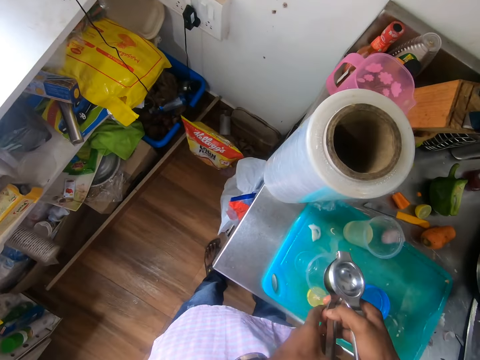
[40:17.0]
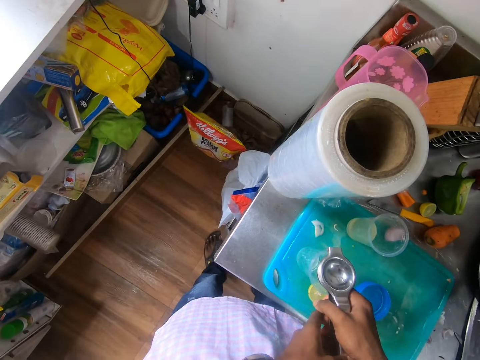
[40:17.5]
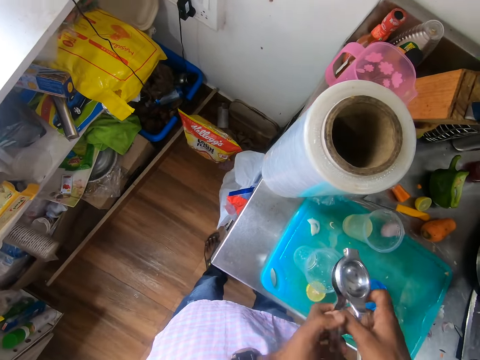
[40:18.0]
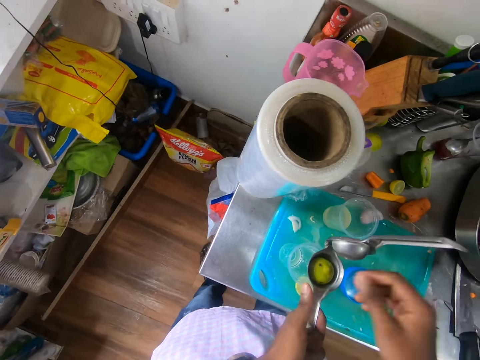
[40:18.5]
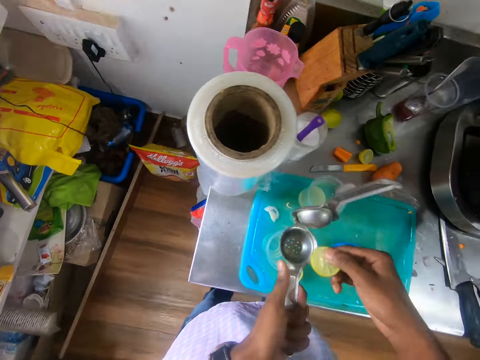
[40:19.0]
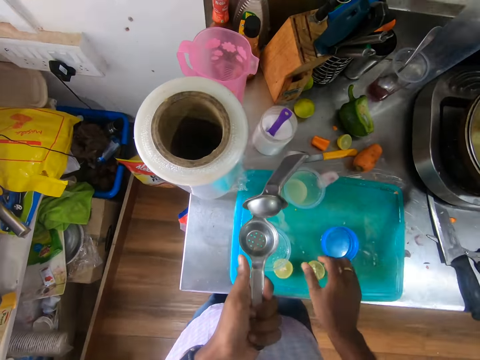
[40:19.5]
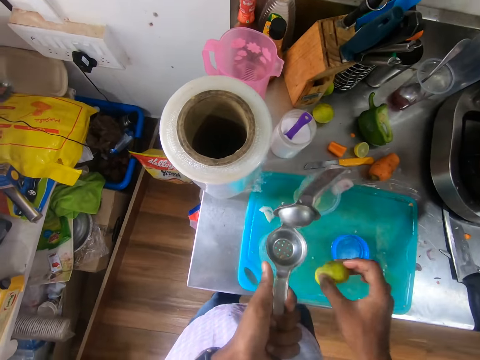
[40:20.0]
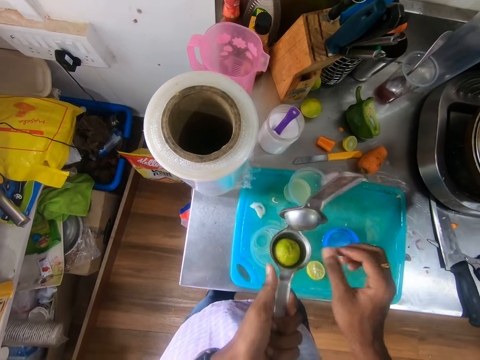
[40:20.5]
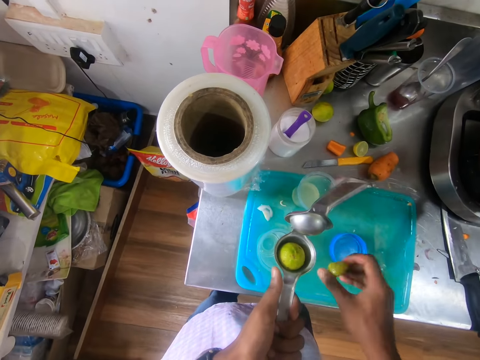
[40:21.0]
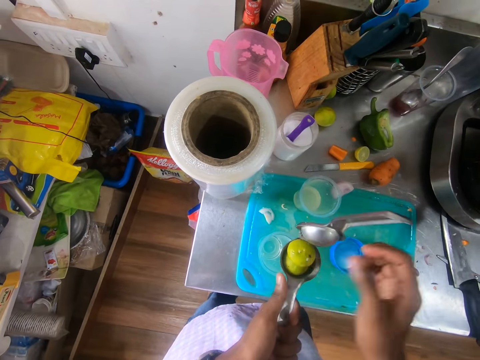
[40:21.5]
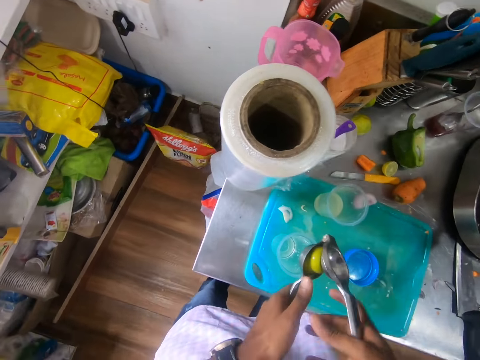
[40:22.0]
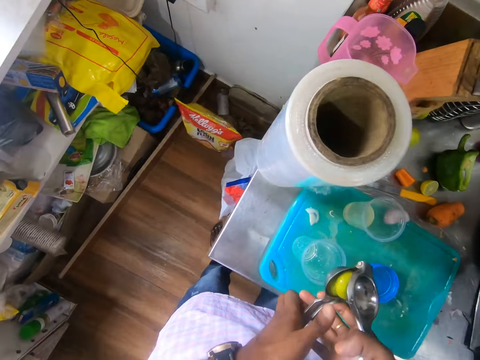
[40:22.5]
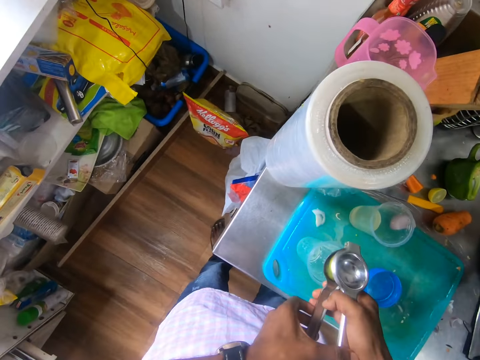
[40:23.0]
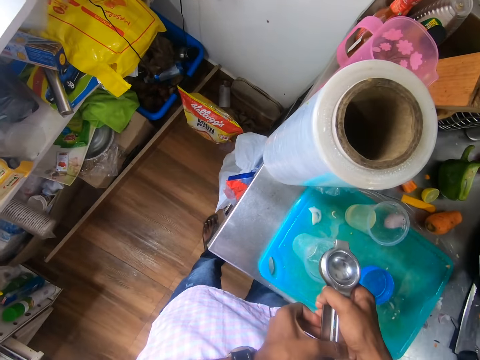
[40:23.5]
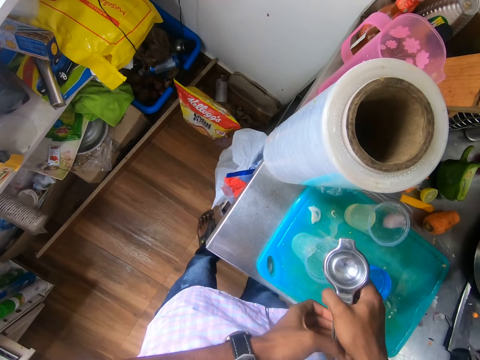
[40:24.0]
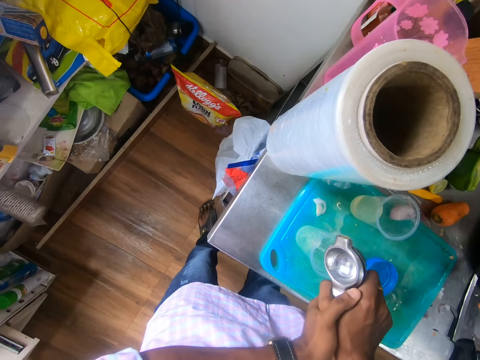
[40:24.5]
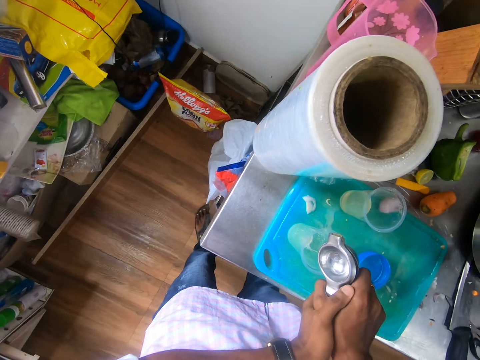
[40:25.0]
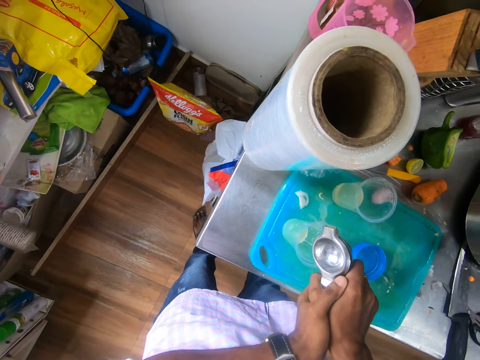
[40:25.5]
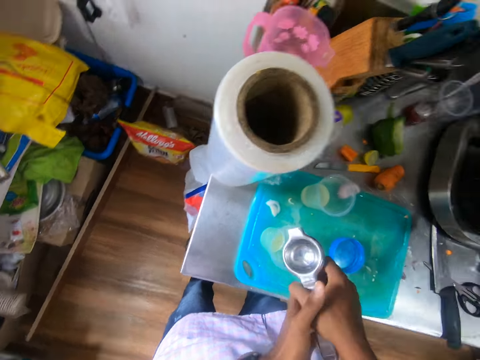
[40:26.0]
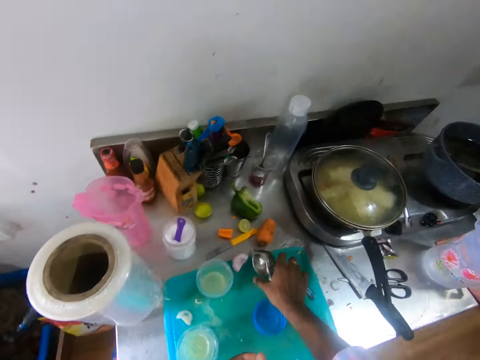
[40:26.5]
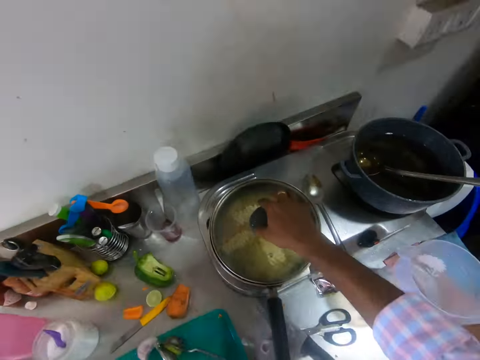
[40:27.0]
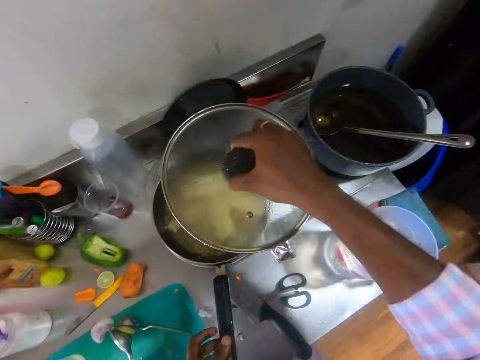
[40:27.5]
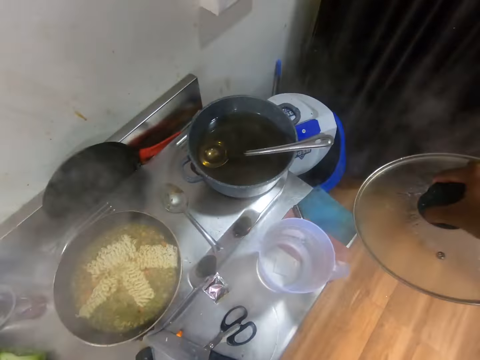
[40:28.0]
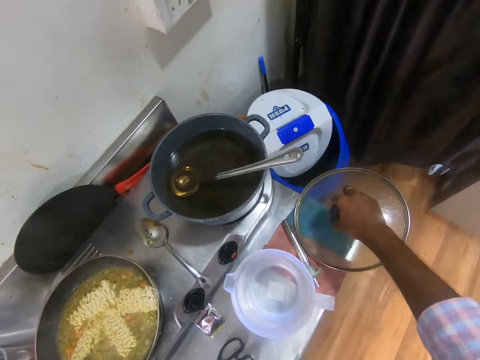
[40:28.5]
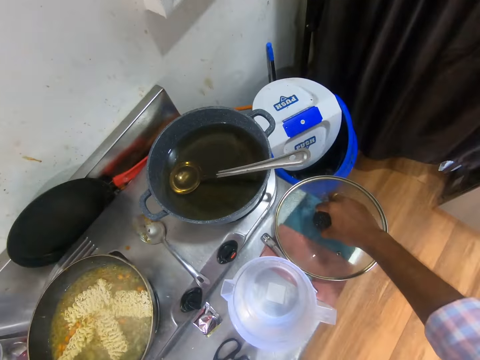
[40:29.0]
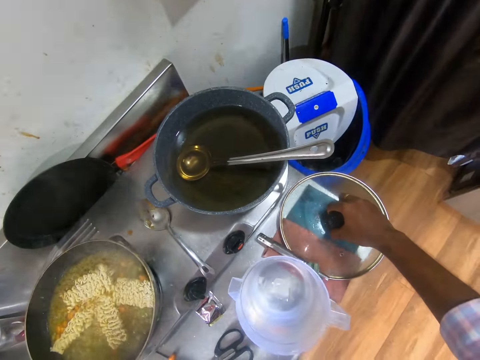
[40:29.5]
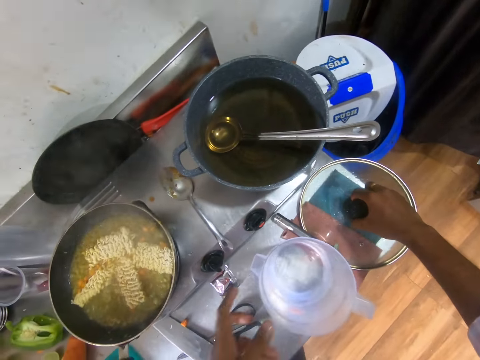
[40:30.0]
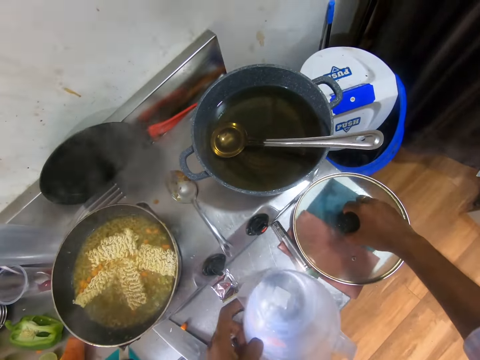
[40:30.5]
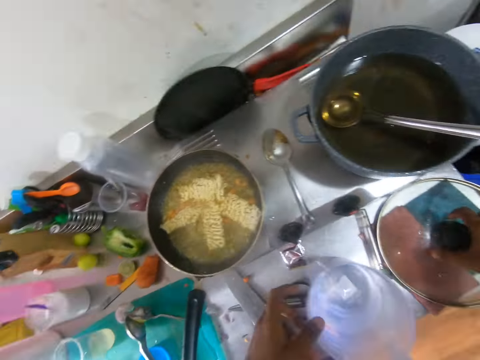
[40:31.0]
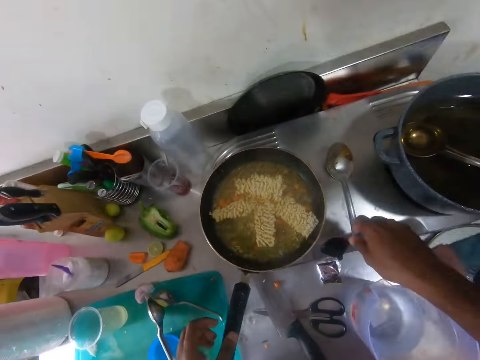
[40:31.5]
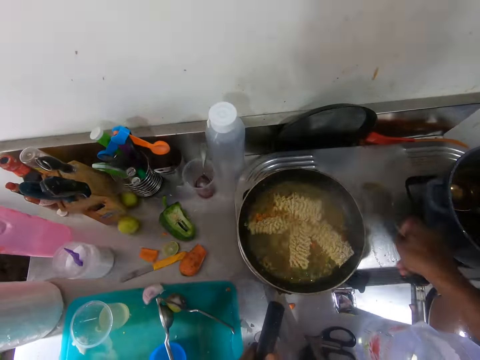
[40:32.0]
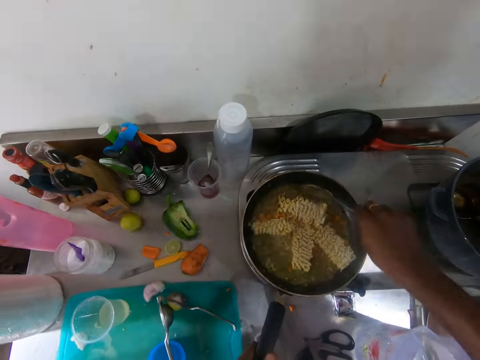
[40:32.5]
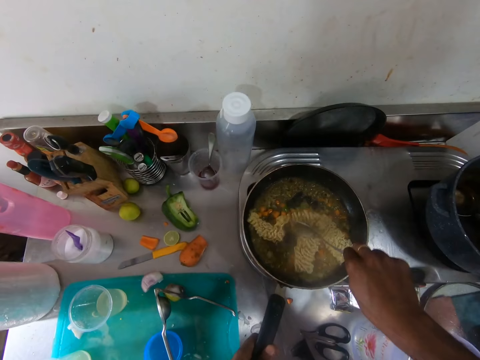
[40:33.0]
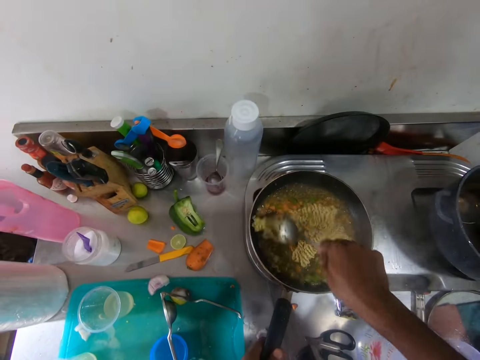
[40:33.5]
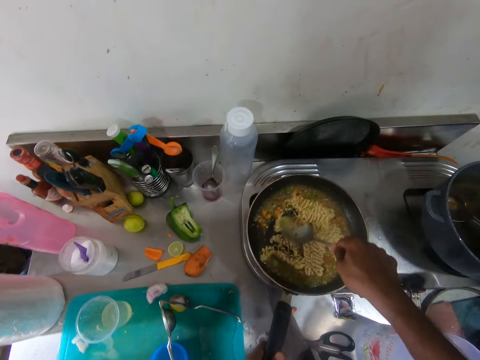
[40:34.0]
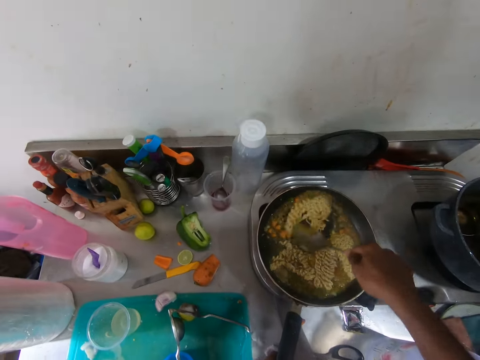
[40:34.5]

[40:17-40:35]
The camera wearer extracts lime juice from the lime squeezer in his hands into the cup. He opens the lime squeezer with his right hand. He removes the first half of the lime from the lime squeezer with his right hand. He places the first half of the lime squeezer on the tray with his right hand. He picks the second half of the lime from the tray with his right hand. He places the second half of the lime in the lime squeezer with his right hand. He picks the first half of the lime from the tray with his right hand. He places the first half of the lime squeezer on the tray with his right hand. He extracts lime juice from the lime squeezer in his hands into the cup. He drops the lemon squeezer on the chopping board with his right hand. He opens a frying pan with his right hand. He drops the lid of the frying pan on the slab with his right hand. He moves a jug of water on the slab with his left hand. He picks up a spoon from a cooker with his right hand. He stirs the noodles or spaghetti in the frying pan with the spoon in his right hand.

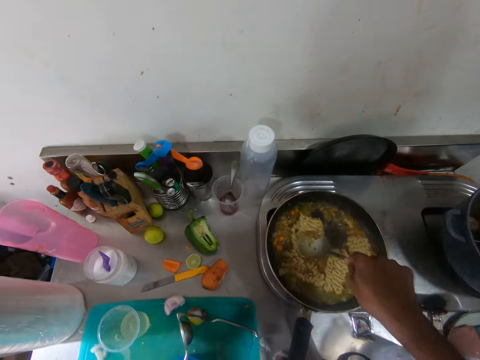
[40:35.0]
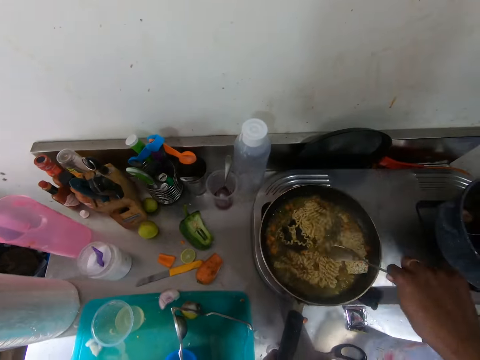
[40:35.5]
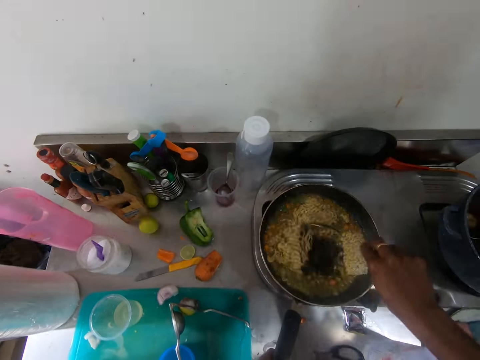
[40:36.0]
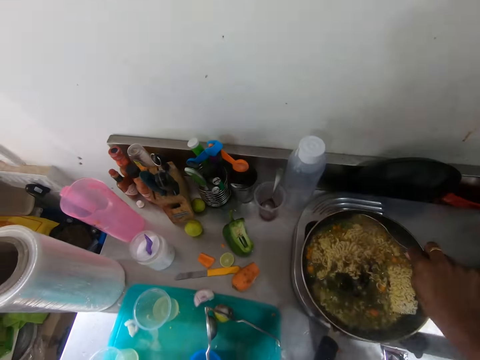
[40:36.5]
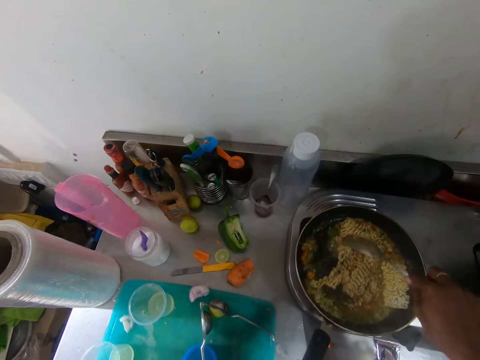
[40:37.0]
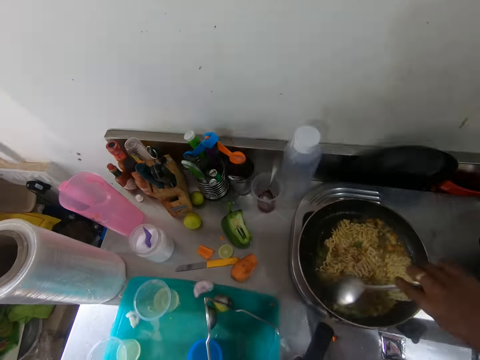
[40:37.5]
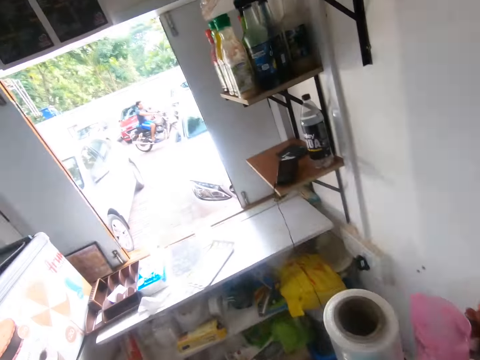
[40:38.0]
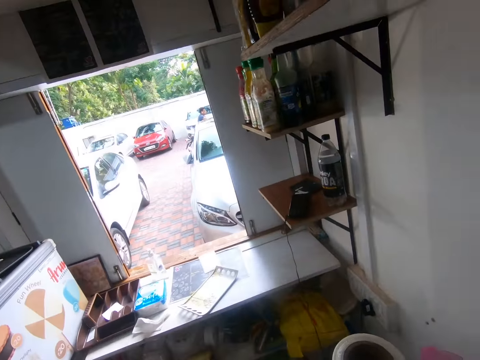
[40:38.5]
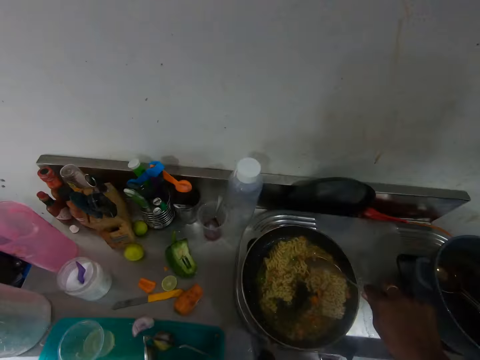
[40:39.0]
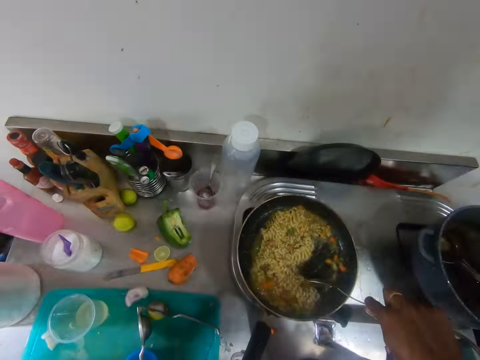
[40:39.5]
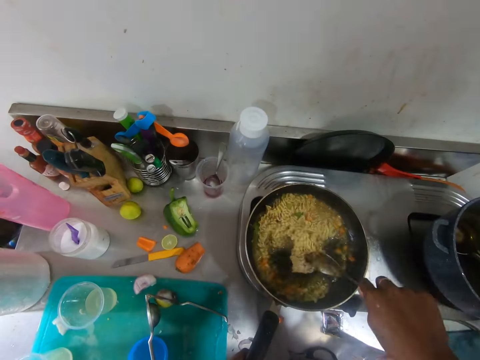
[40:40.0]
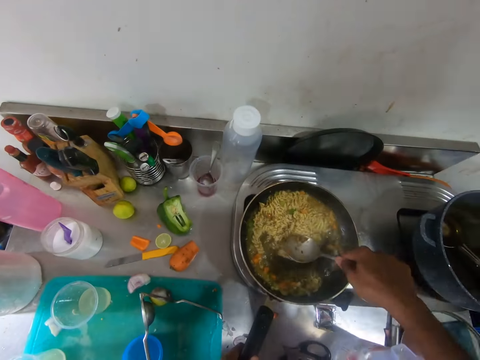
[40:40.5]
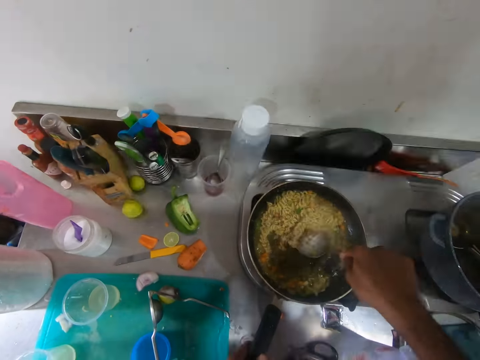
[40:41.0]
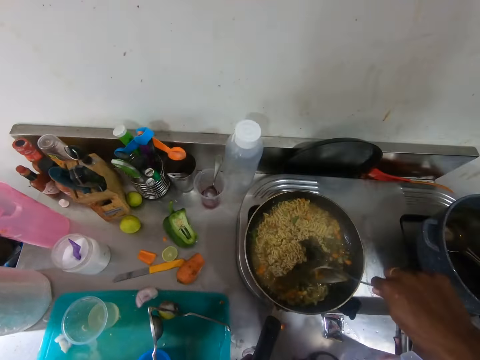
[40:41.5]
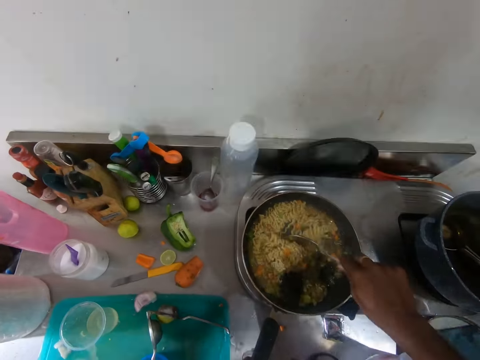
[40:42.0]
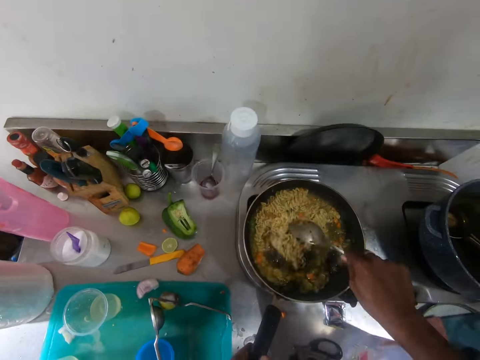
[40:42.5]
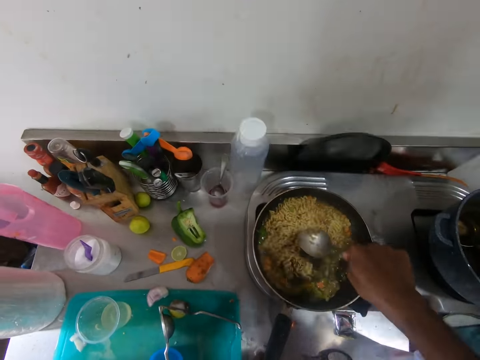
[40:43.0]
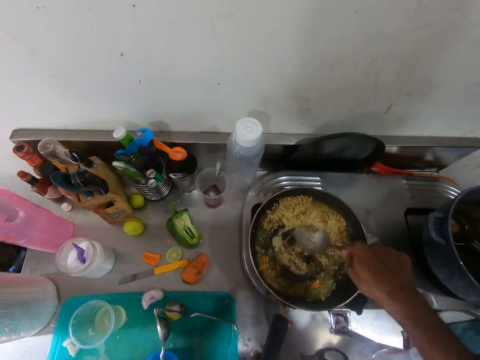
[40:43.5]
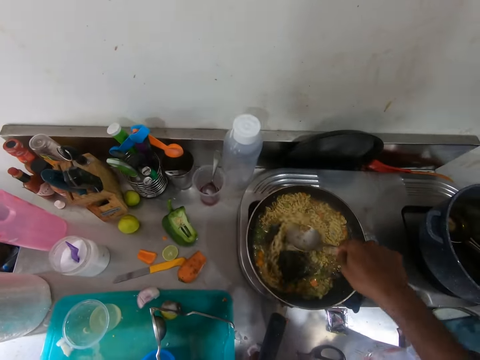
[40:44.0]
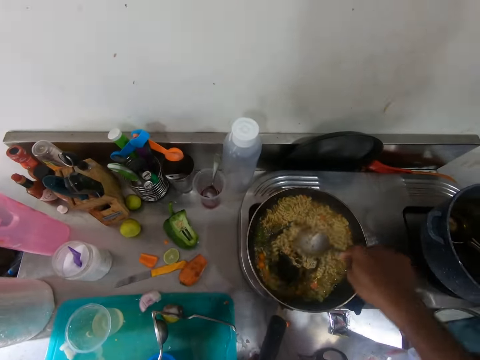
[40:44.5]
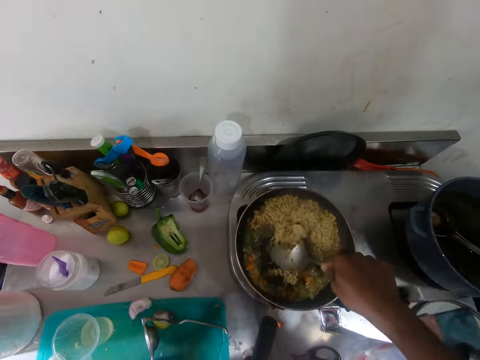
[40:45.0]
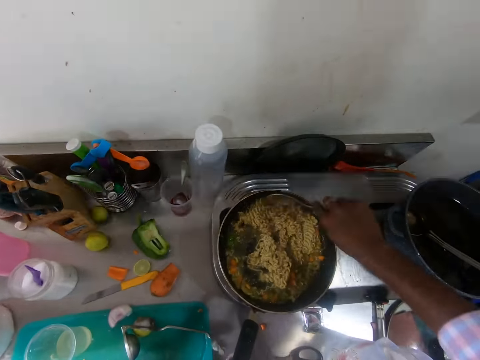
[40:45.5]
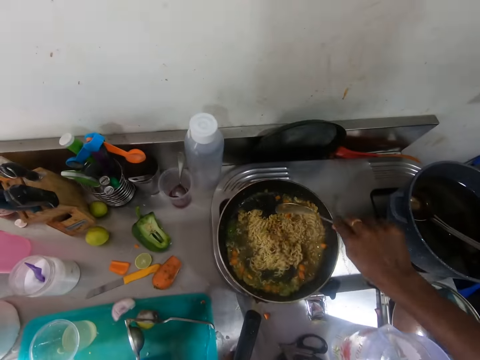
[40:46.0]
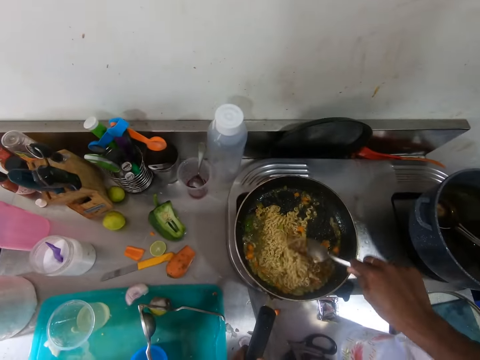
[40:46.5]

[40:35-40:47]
The camera wearer looks outside the cafe. They stir the spaghetti. They stir the spaghetti again.
